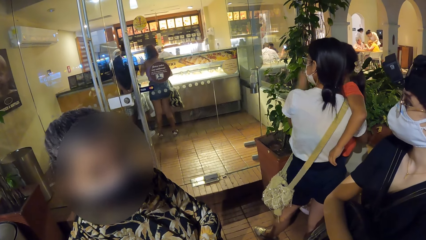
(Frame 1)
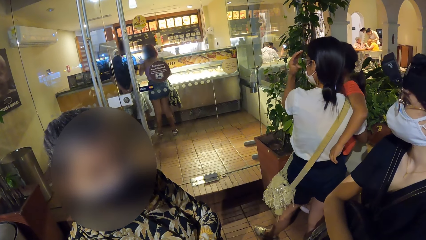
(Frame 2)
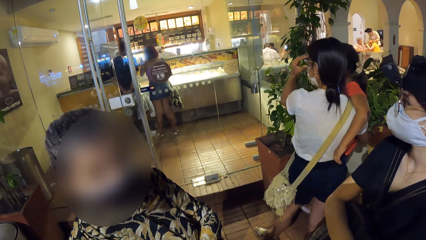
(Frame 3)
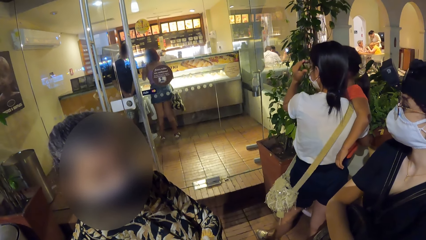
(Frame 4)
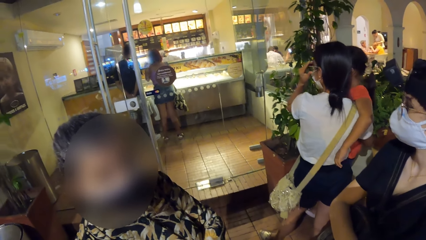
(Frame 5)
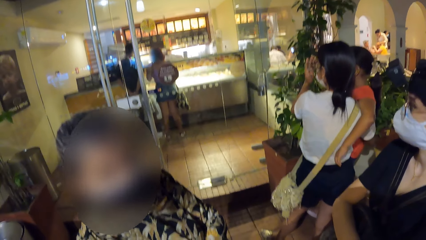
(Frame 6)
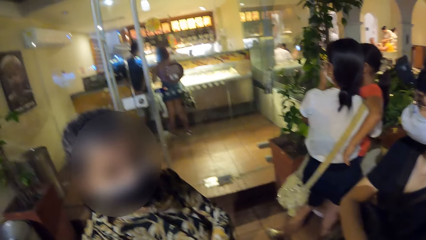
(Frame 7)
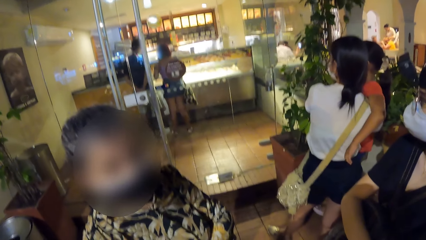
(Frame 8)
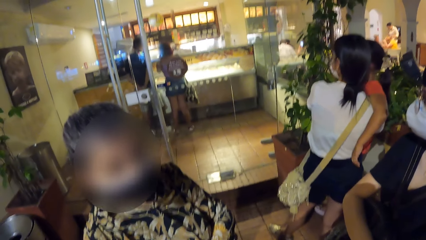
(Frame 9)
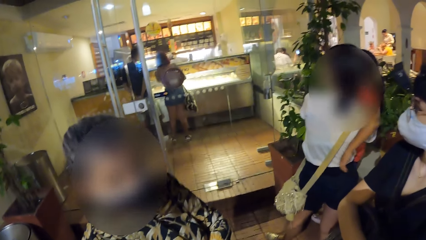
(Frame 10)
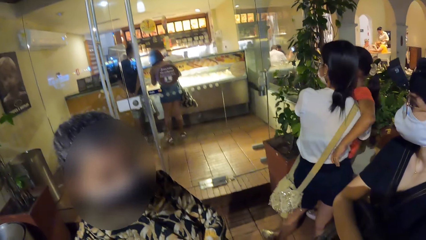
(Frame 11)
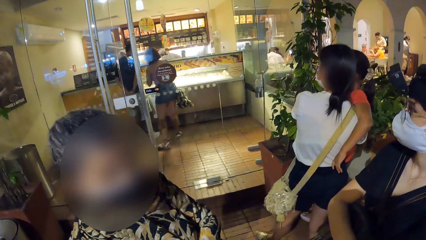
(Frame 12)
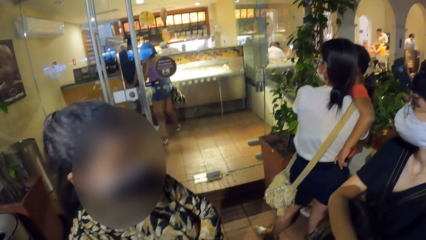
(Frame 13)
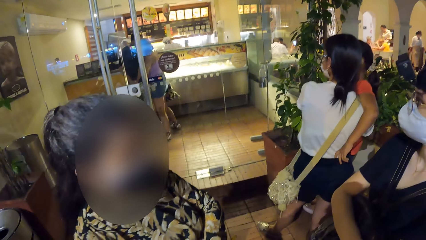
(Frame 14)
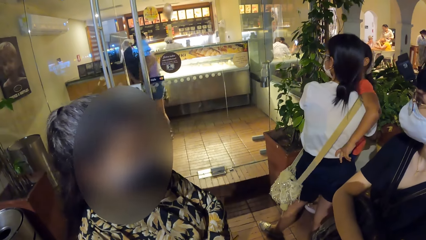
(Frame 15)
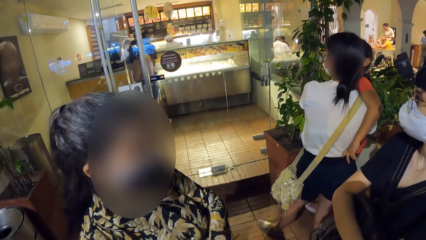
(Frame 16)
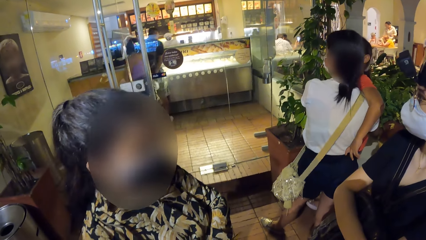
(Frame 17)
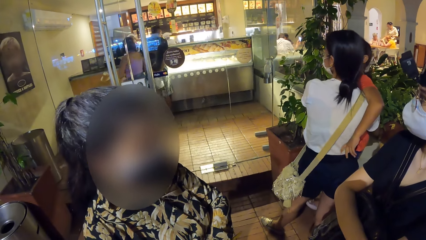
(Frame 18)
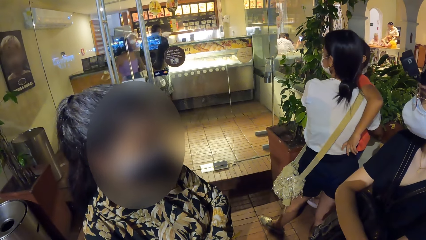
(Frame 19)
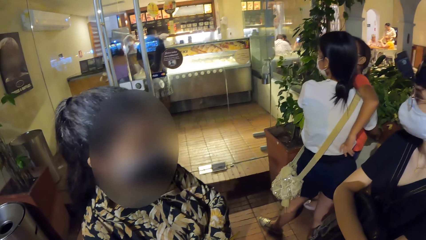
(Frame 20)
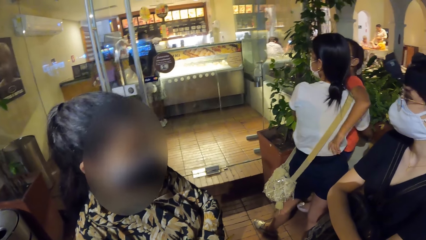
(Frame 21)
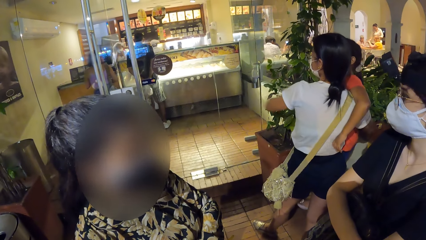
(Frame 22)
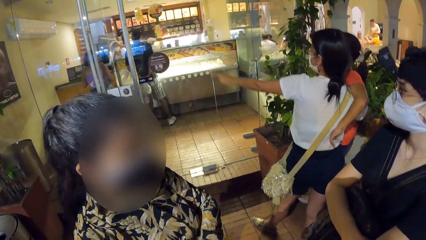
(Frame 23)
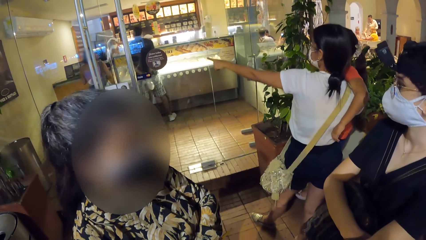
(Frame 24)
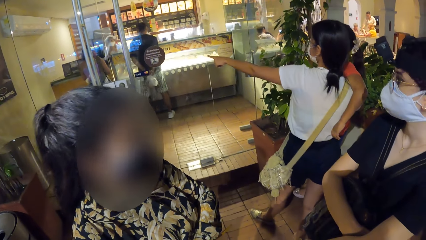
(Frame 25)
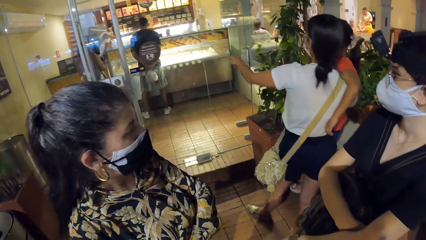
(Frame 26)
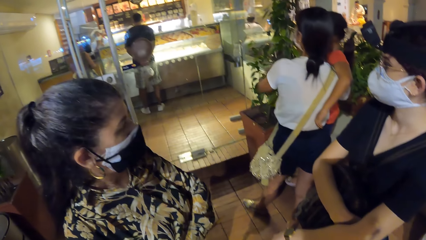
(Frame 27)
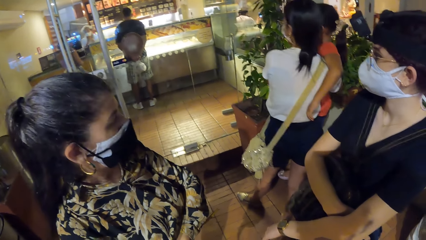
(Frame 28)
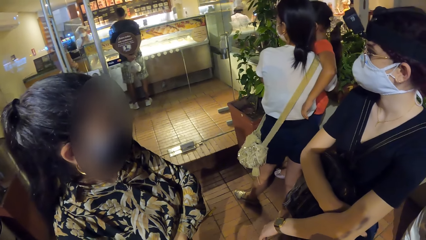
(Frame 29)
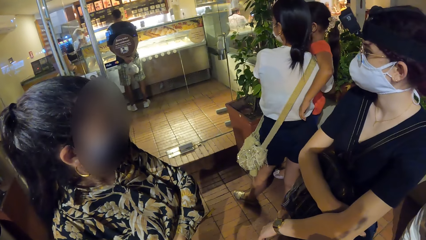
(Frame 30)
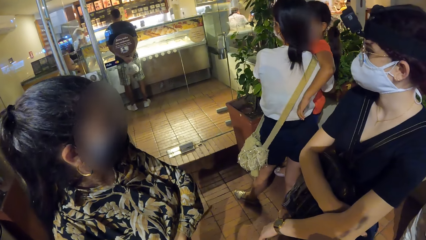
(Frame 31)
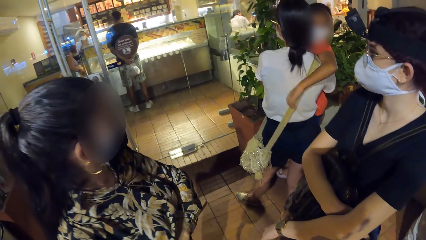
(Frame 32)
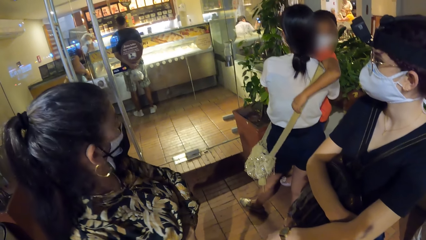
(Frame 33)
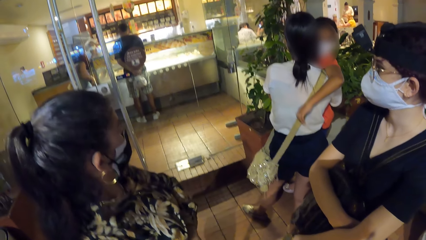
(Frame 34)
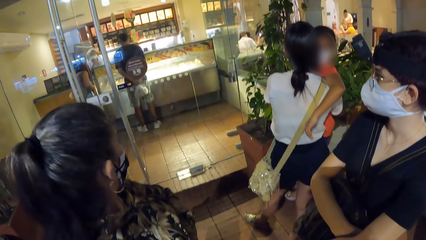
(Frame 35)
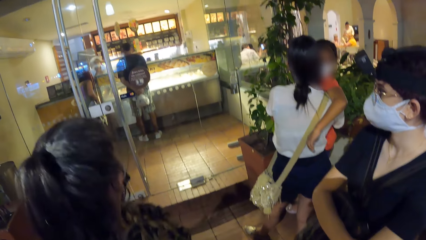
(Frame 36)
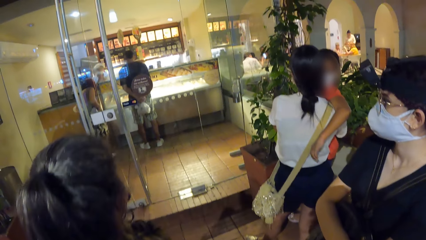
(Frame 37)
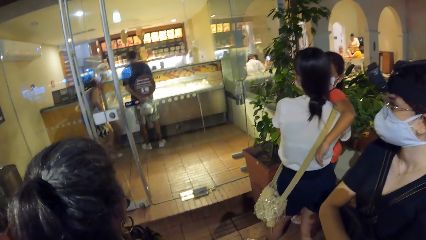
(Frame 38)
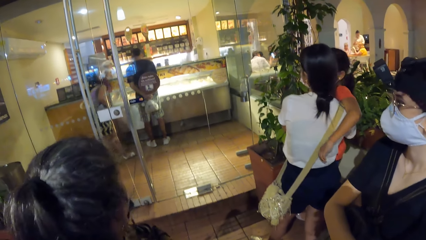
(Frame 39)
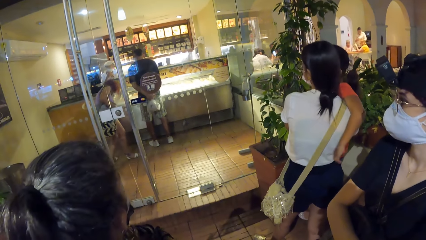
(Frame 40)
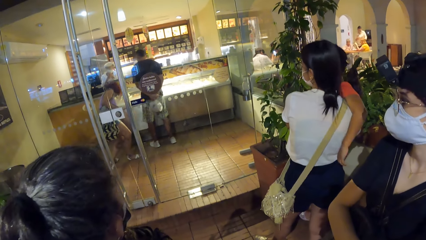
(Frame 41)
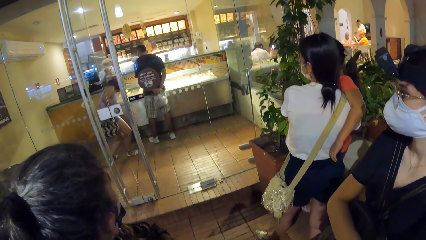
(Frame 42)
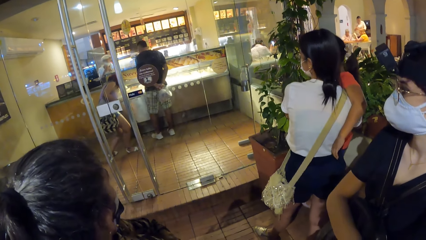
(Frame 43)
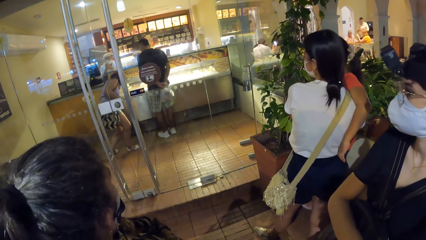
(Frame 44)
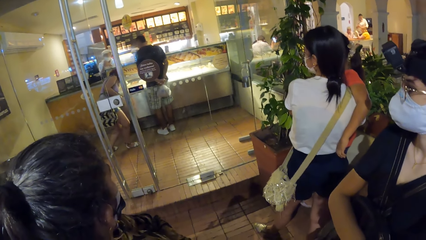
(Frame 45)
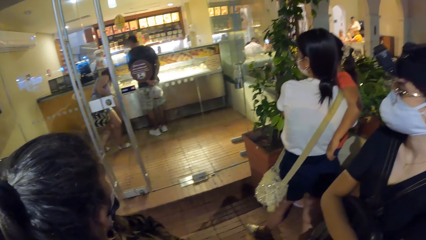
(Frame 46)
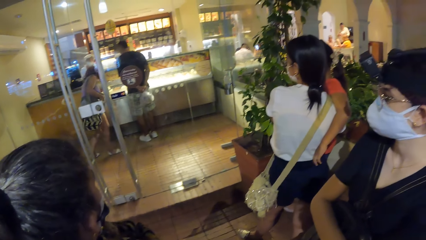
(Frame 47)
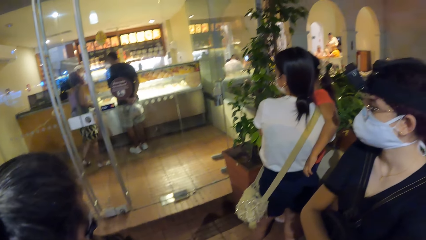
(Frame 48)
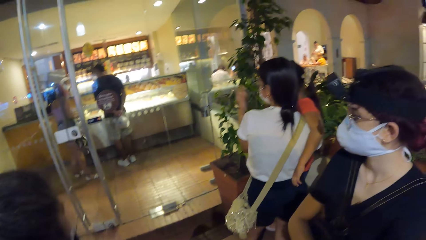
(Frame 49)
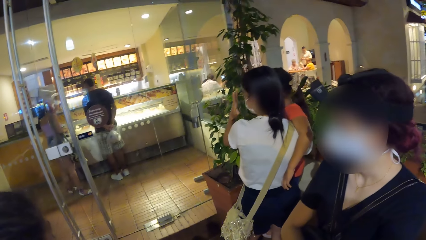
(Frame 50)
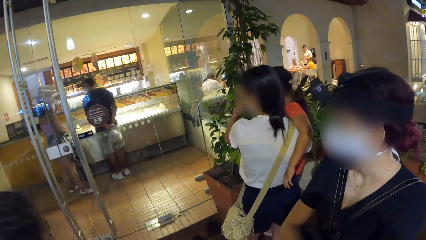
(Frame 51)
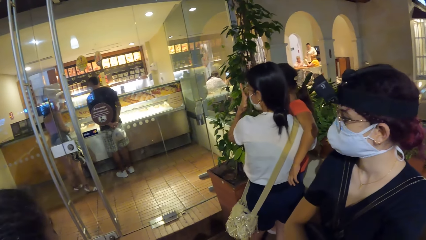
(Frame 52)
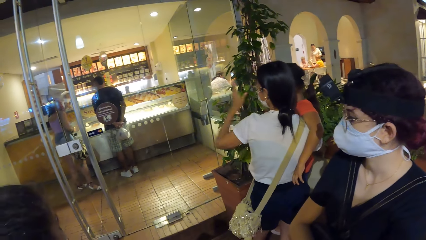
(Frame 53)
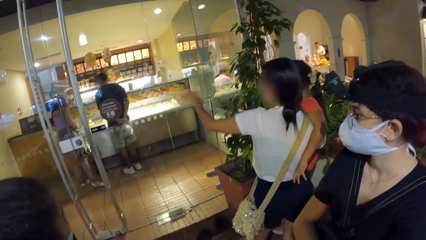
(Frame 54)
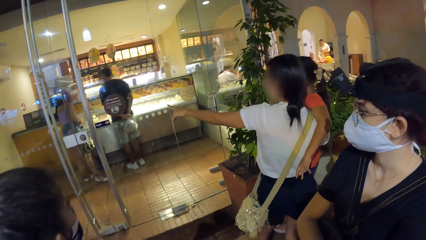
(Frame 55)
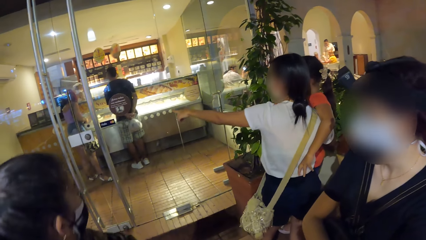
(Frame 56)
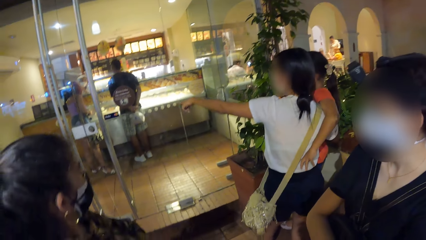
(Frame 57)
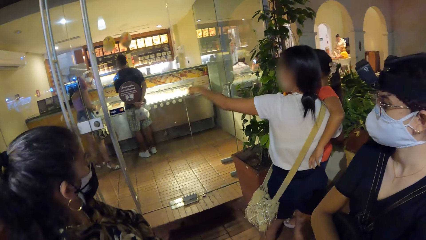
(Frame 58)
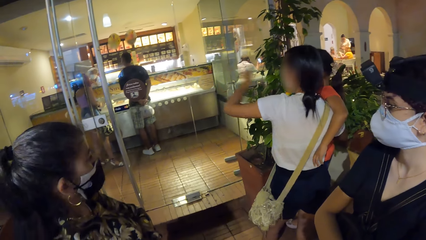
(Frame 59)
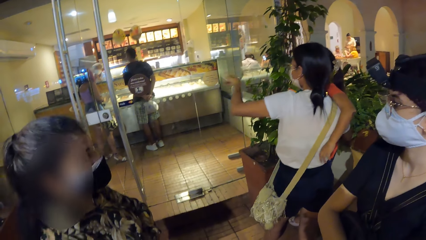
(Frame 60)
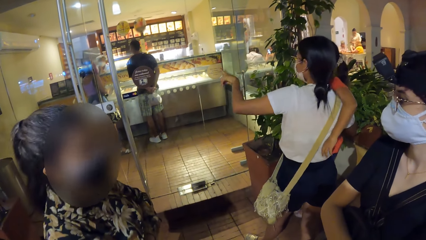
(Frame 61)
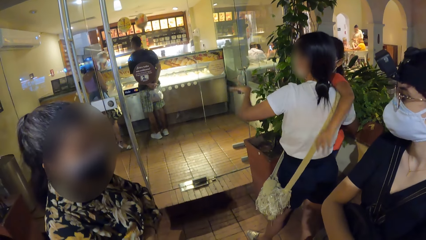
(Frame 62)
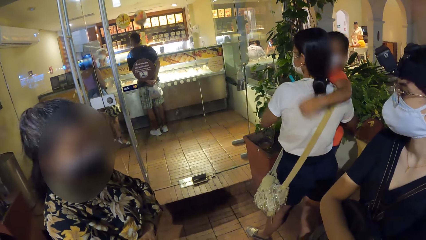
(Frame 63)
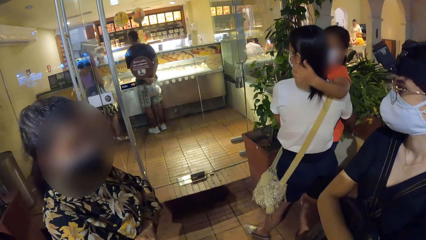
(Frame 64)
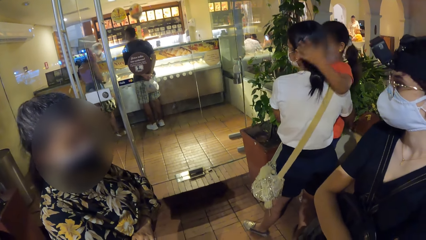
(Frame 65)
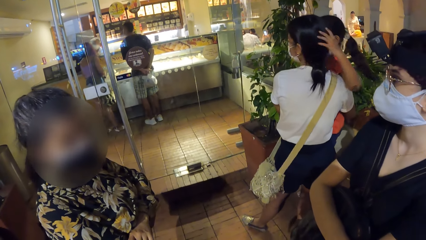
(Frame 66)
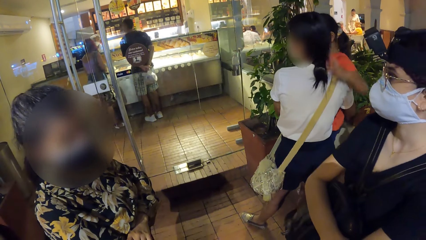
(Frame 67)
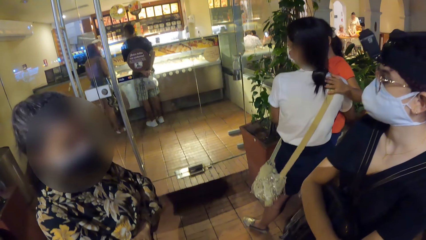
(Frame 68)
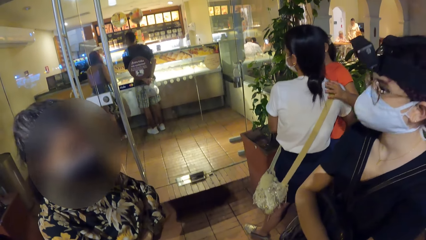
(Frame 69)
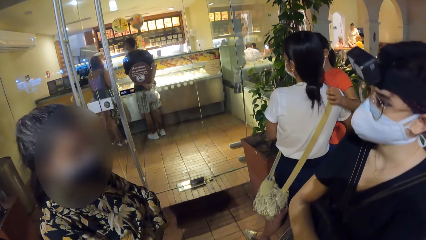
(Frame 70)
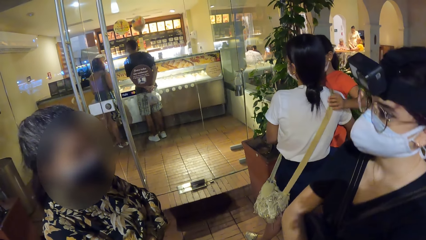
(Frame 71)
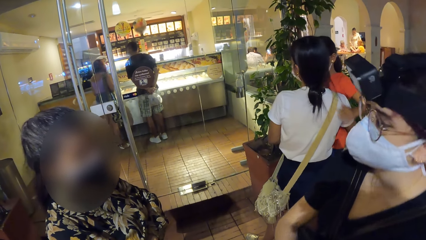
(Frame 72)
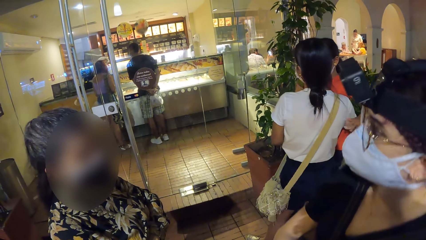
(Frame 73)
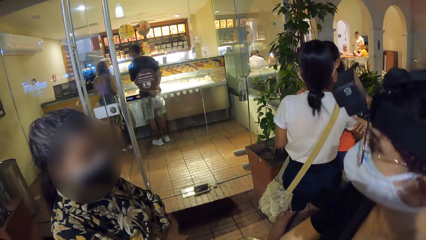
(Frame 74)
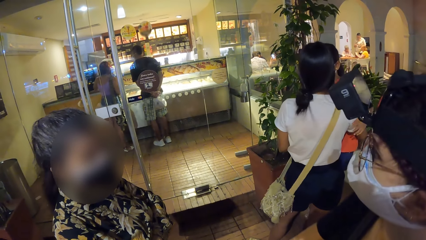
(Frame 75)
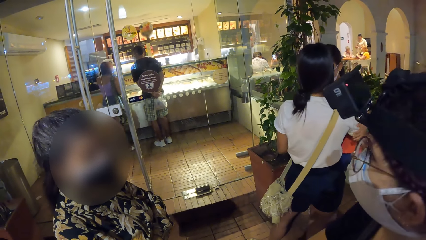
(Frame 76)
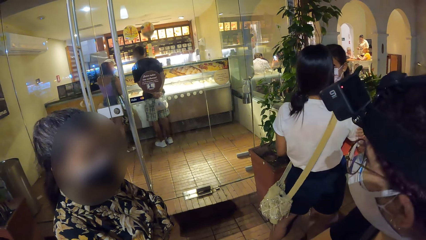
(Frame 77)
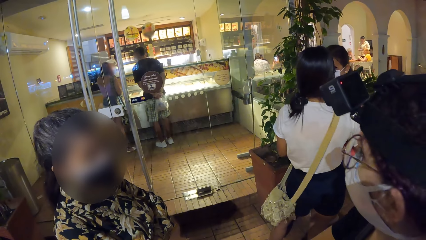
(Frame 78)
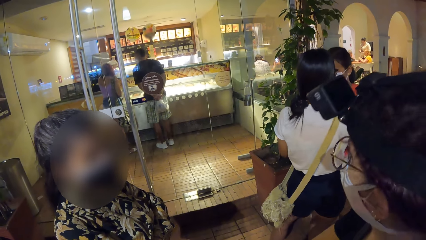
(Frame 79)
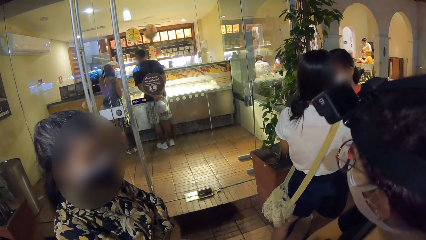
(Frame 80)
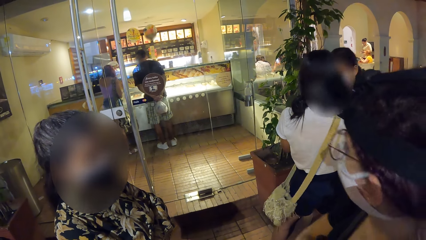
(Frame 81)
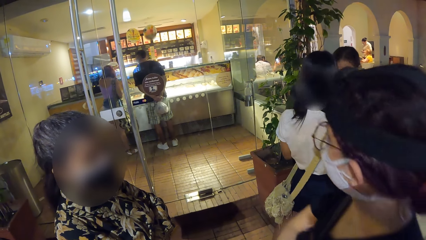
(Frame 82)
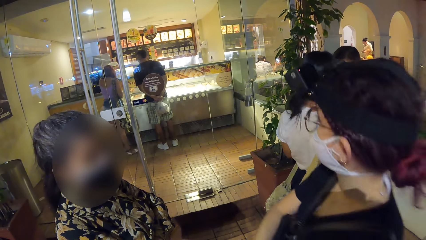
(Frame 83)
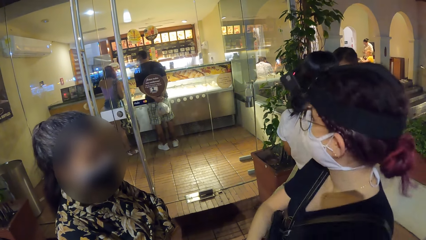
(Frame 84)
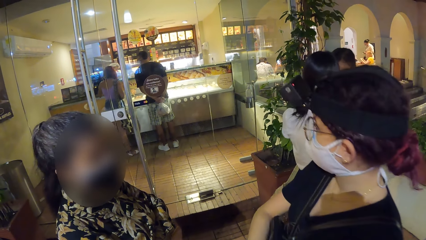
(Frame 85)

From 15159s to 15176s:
A woman gesticulates with her left hand. She turns around. The camera wearer looks at a restaurant. The woman gesticulates with her left hand again.
